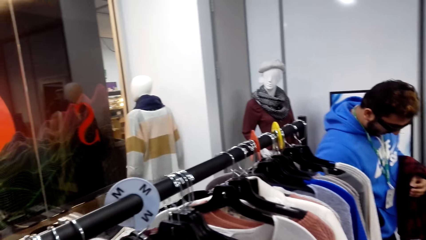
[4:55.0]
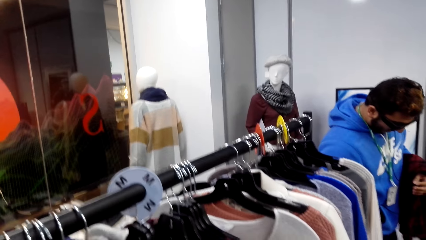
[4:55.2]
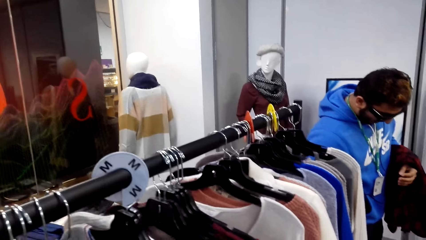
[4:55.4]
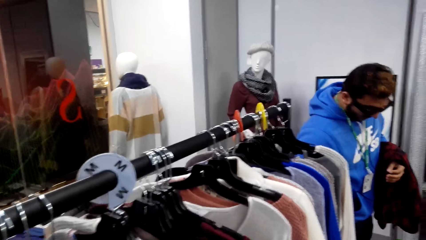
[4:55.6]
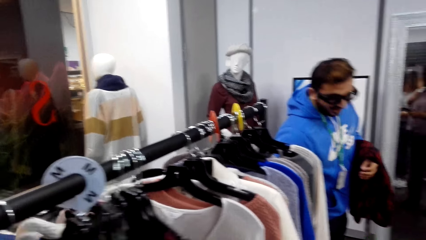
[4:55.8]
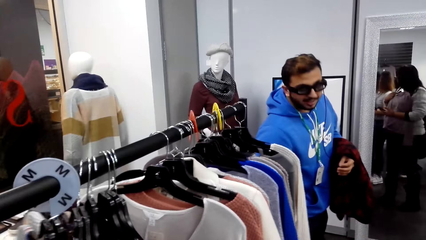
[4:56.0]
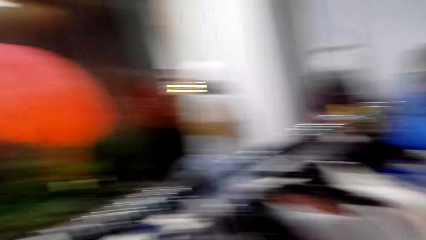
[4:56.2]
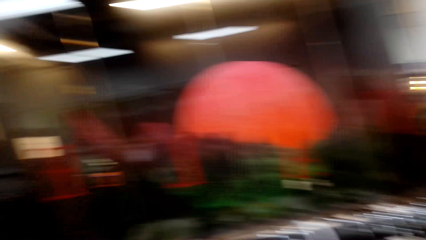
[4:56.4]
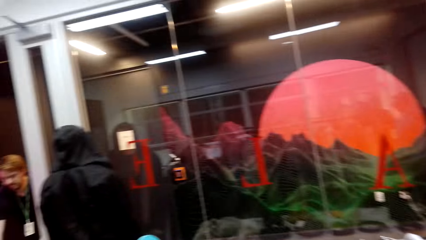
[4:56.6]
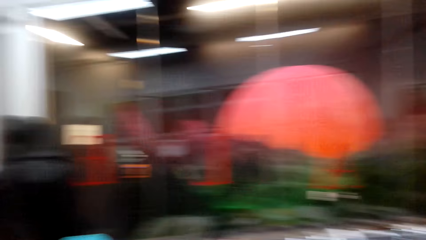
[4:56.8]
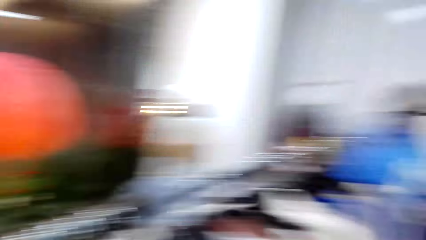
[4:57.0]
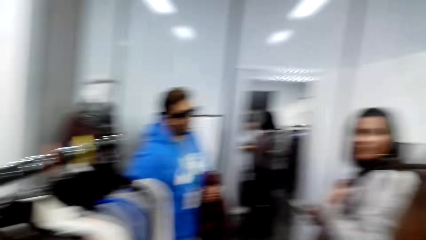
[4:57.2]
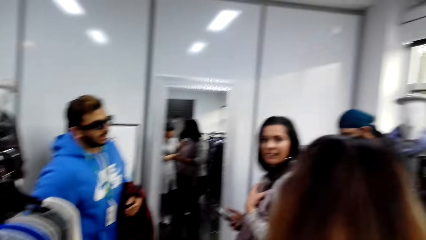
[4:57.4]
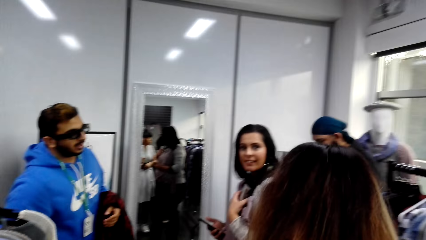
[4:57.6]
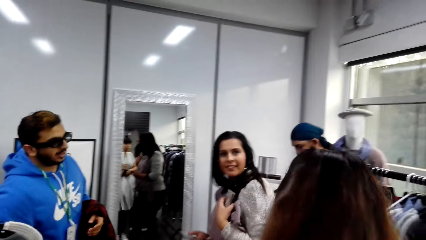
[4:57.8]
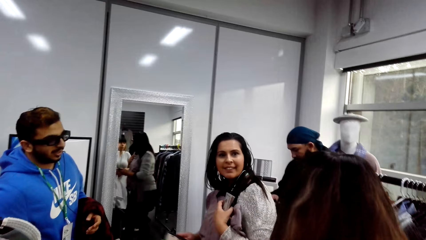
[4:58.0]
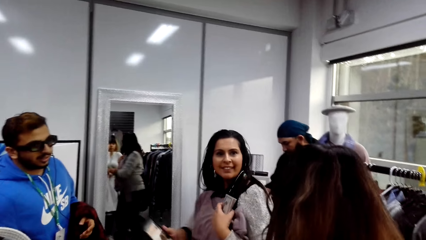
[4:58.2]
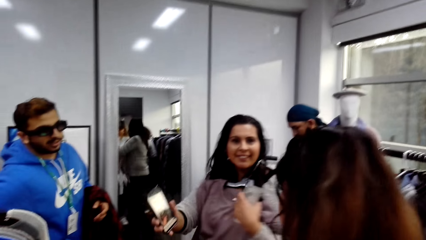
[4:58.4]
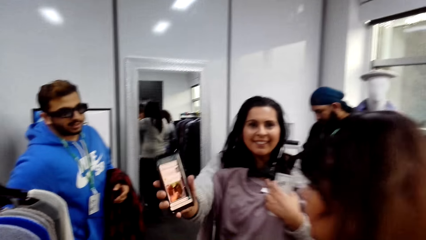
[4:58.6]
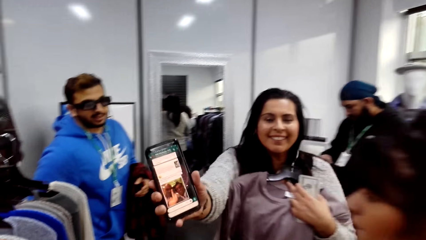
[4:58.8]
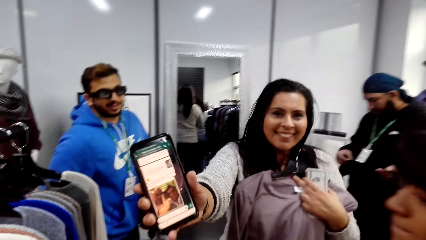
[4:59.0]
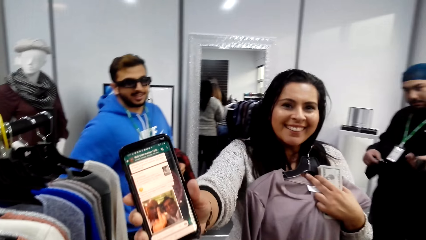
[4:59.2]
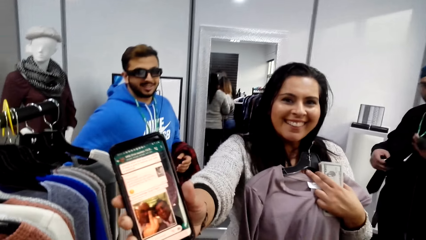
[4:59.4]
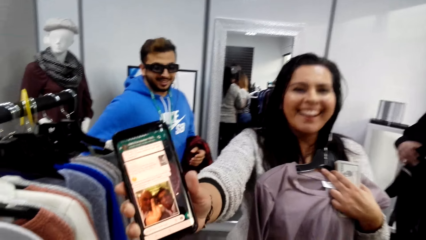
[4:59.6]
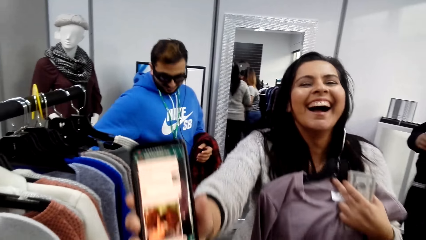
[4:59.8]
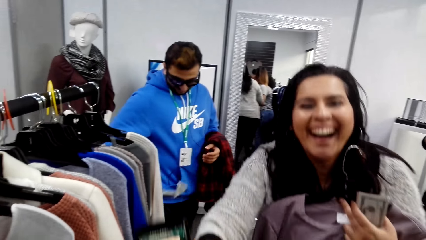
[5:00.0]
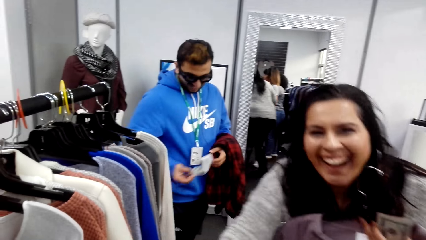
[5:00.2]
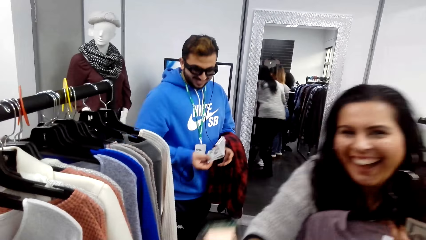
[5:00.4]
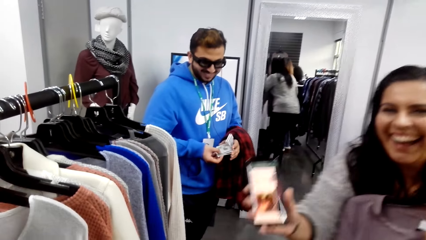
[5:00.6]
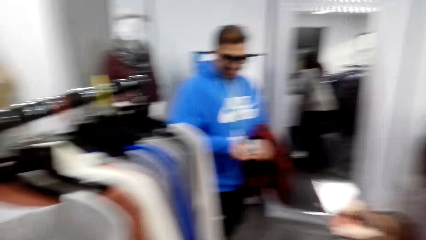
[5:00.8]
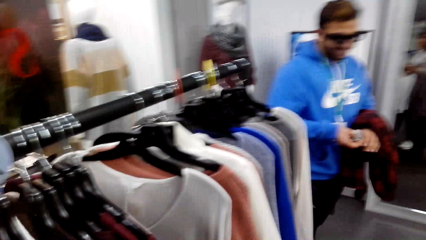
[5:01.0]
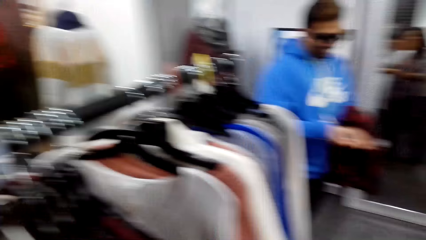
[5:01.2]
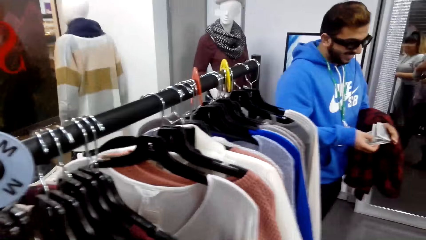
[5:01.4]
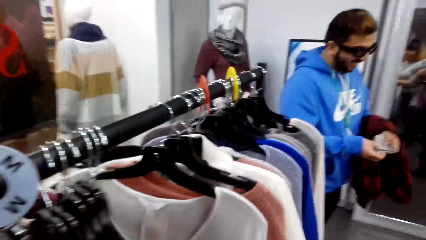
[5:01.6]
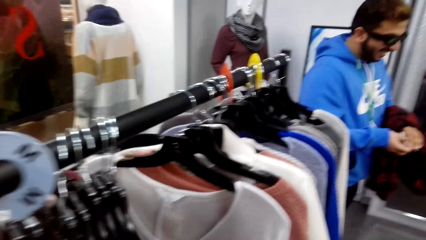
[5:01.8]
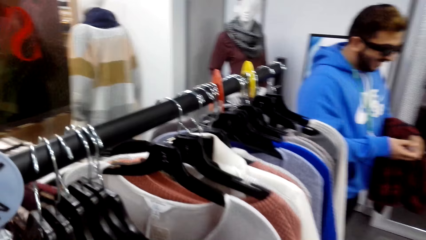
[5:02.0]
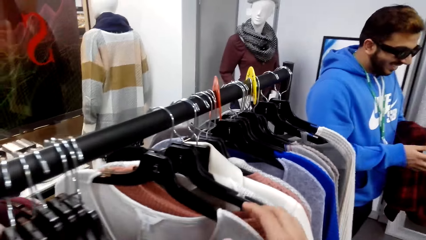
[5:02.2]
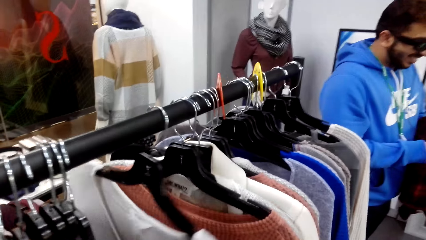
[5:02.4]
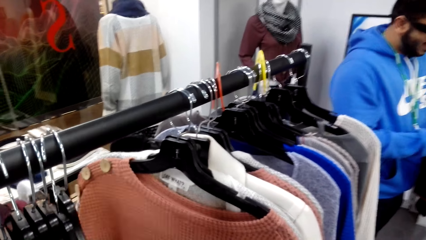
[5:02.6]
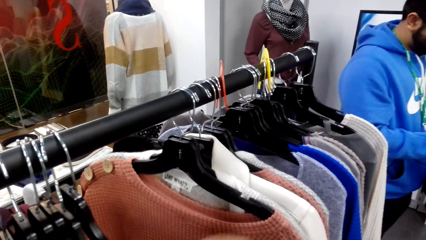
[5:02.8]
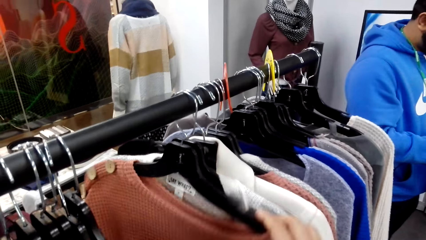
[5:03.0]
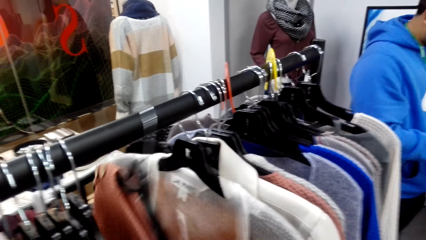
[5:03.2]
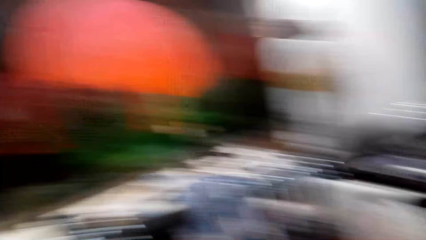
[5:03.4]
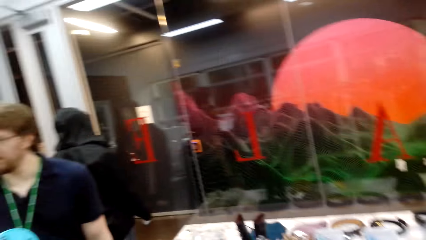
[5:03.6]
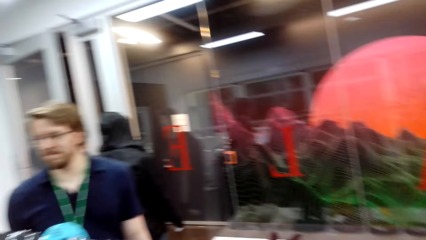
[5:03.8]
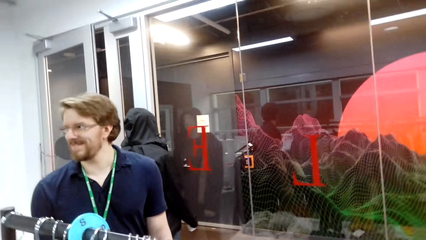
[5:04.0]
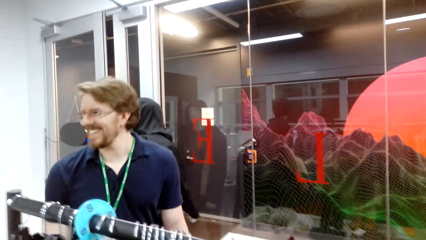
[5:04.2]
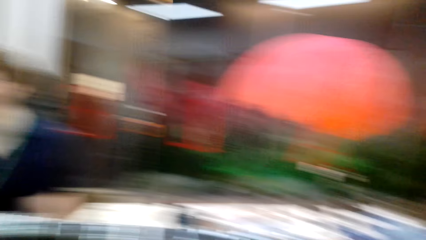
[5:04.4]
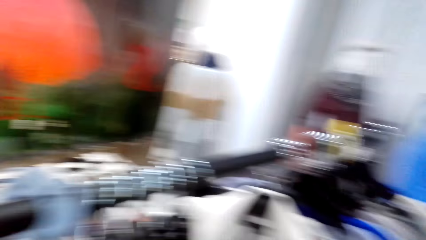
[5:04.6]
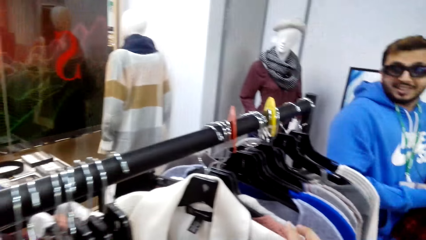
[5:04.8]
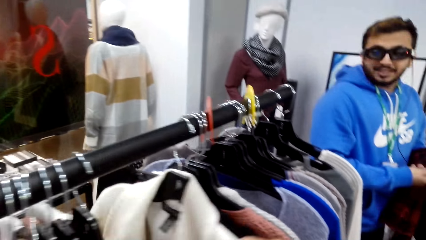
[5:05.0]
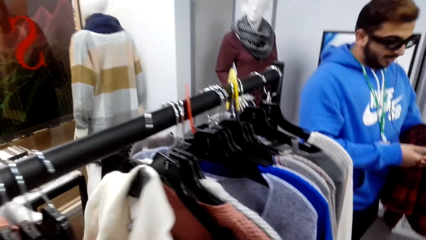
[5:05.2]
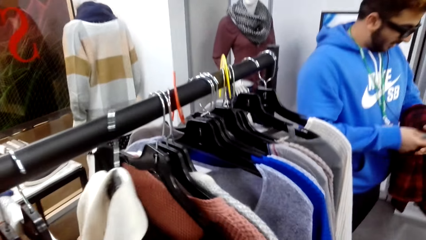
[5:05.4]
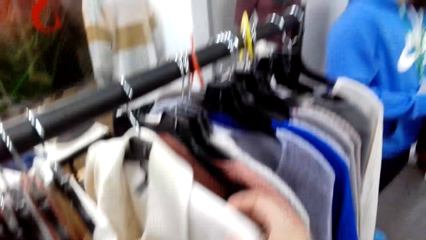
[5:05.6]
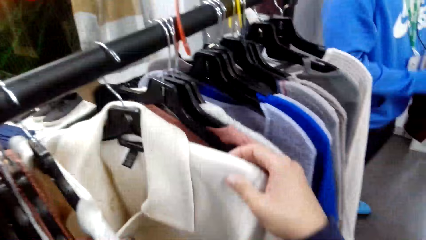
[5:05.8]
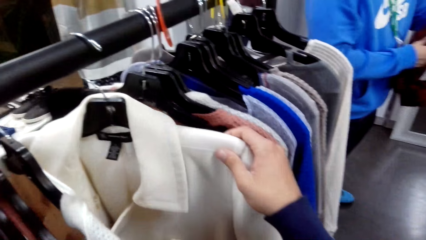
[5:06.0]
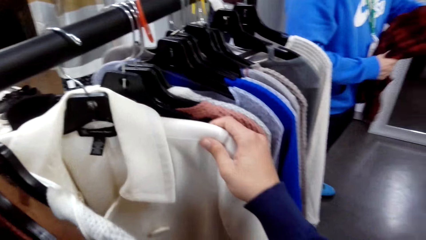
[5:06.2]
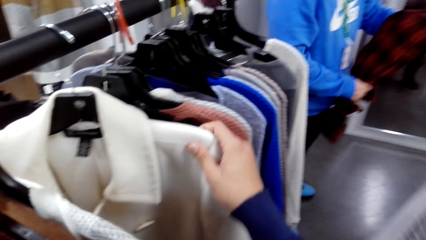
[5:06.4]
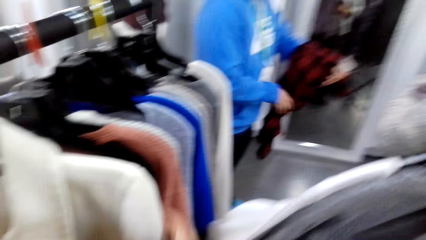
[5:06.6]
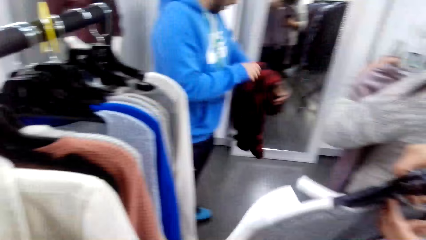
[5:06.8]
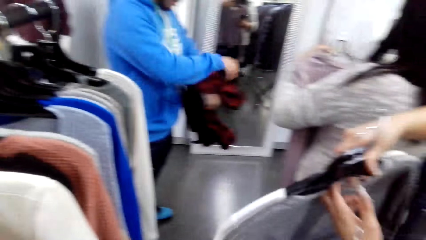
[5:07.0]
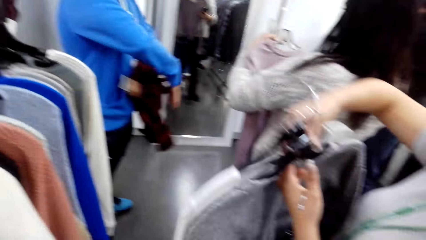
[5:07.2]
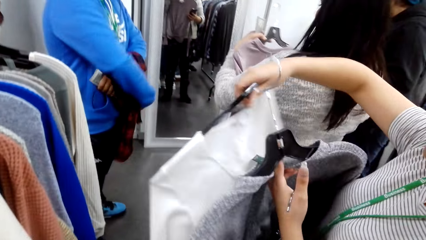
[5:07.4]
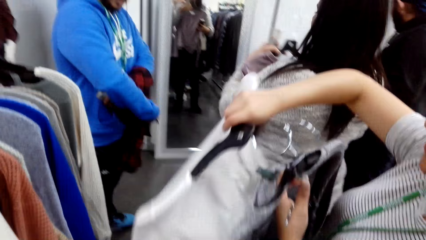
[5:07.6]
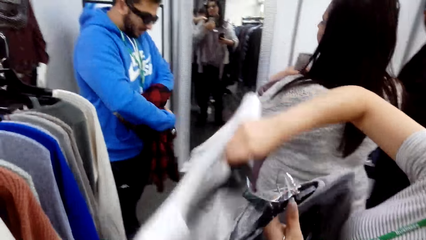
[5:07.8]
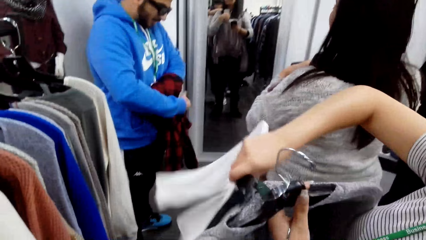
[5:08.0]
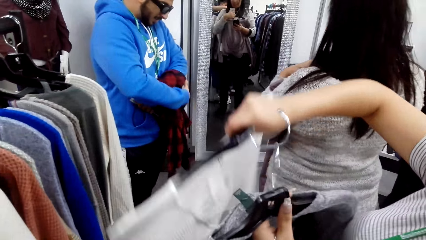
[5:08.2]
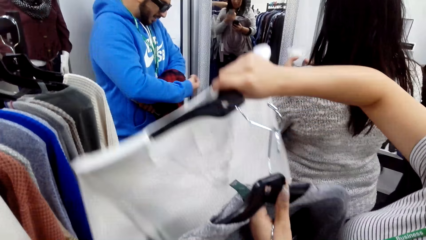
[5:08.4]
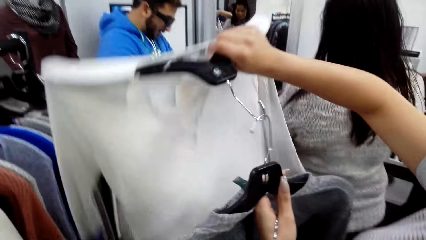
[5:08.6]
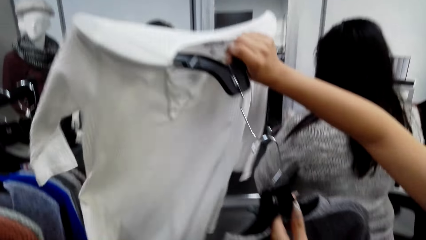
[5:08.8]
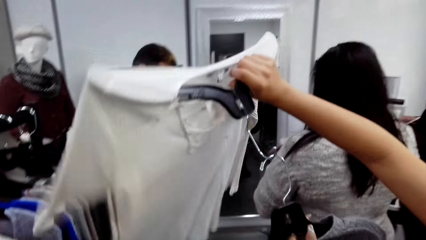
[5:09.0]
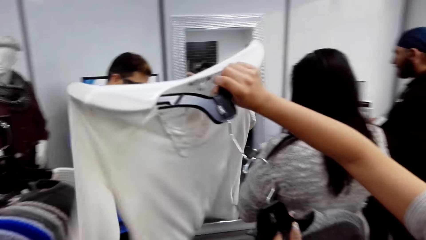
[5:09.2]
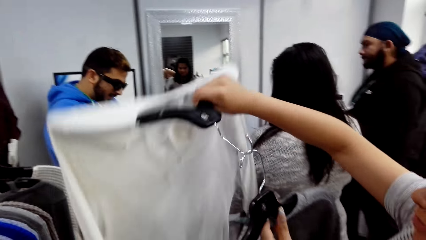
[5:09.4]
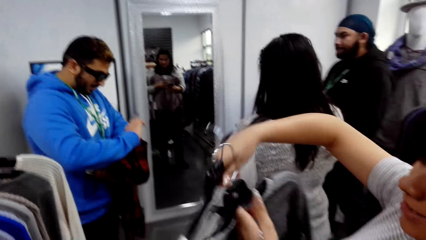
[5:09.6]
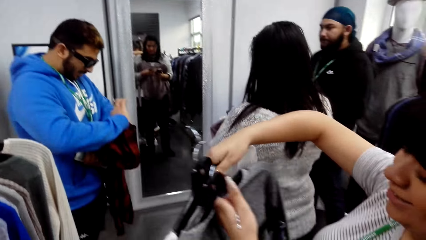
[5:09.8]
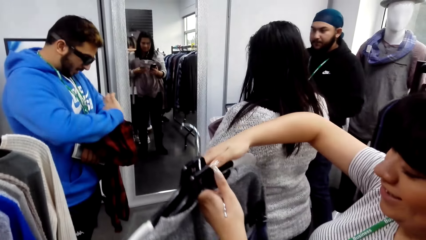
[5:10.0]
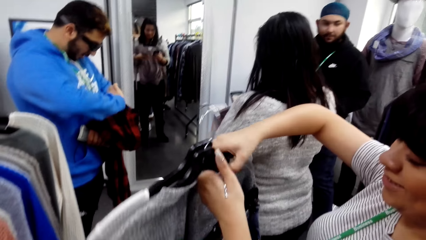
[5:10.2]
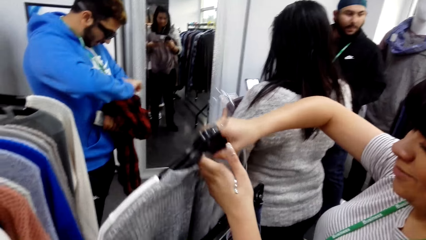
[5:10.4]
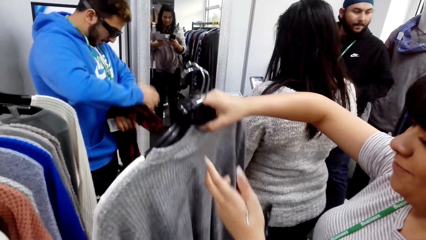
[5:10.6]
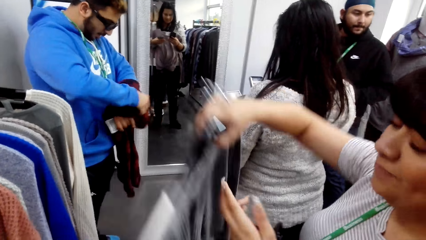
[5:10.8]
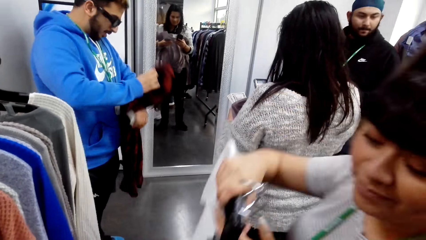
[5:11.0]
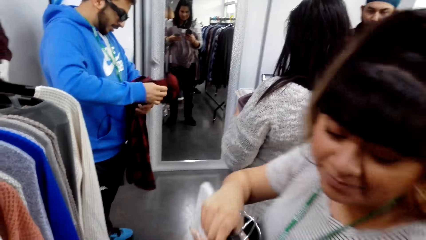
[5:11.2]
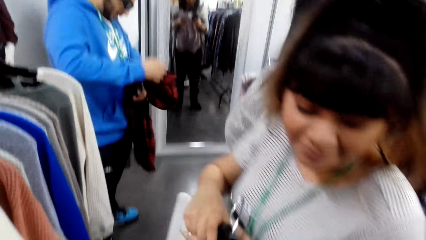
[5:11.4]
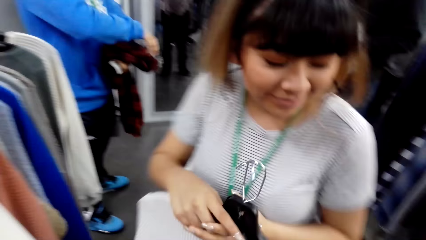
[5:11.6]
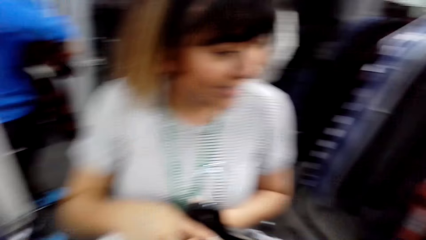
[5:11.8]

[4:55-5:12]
The camera wearer looks around the room. A woman shows a phone to the camera wearer. The camera wearer views a hanged sweater. They pull the clothes. Another woman adjusts top sweaters. The camera wearer stares at the clothes.
